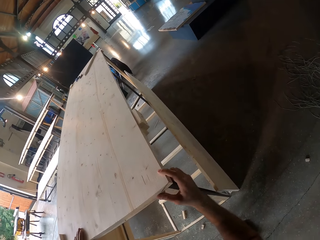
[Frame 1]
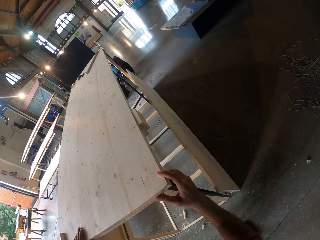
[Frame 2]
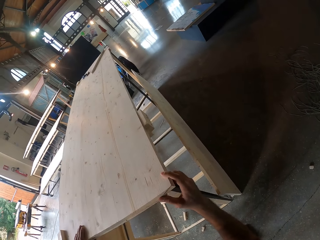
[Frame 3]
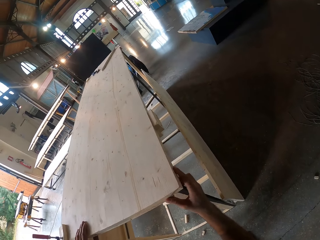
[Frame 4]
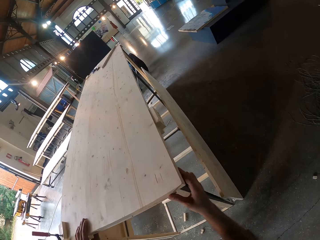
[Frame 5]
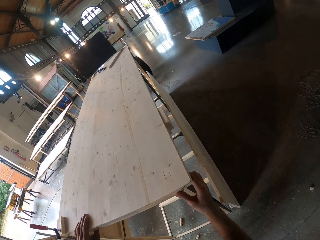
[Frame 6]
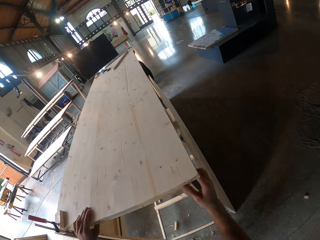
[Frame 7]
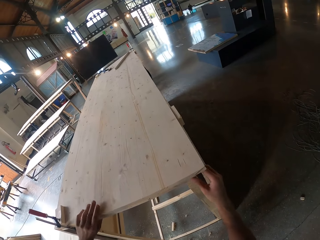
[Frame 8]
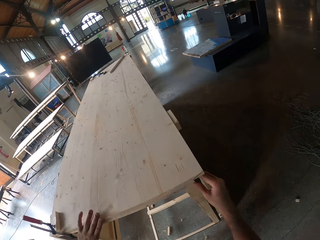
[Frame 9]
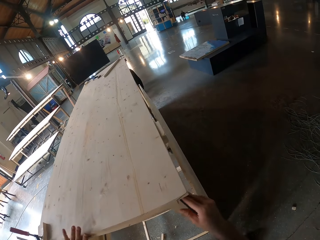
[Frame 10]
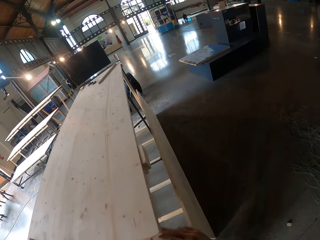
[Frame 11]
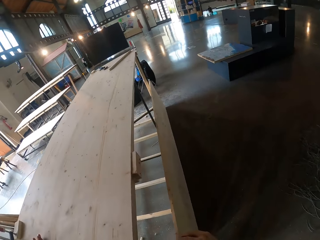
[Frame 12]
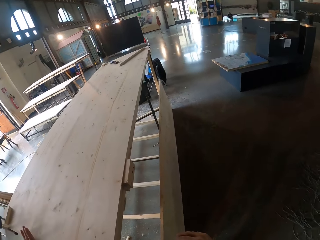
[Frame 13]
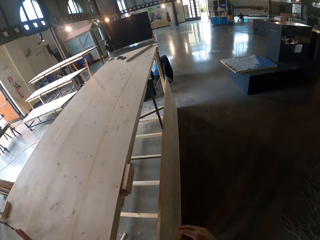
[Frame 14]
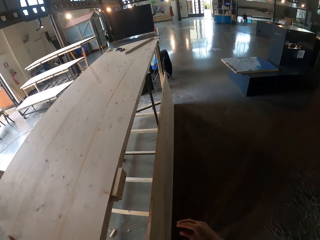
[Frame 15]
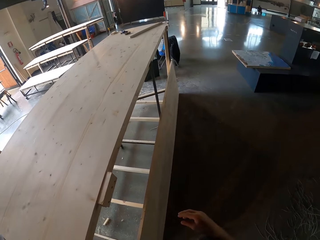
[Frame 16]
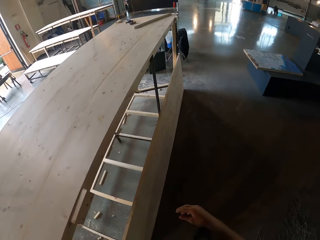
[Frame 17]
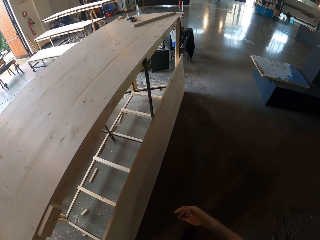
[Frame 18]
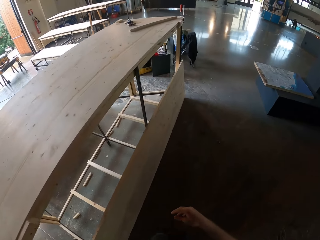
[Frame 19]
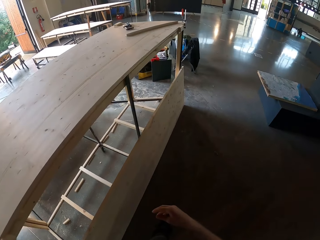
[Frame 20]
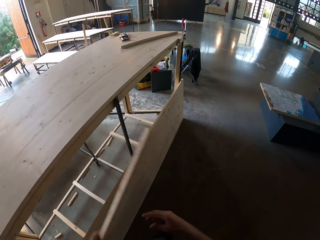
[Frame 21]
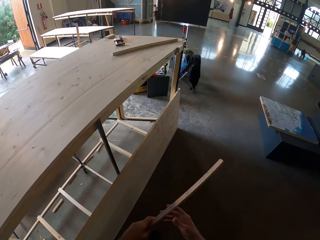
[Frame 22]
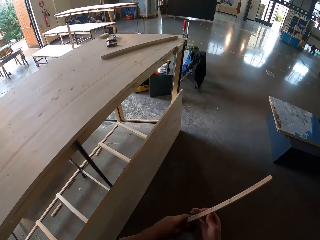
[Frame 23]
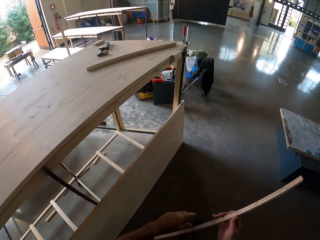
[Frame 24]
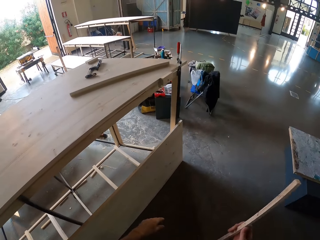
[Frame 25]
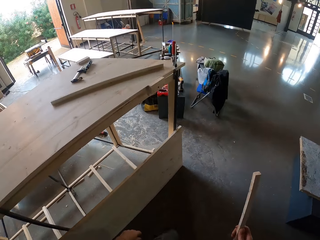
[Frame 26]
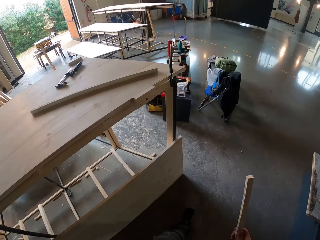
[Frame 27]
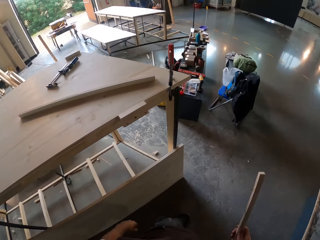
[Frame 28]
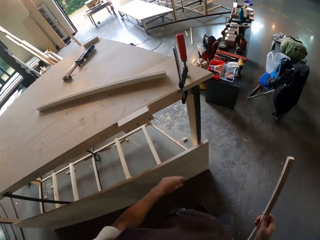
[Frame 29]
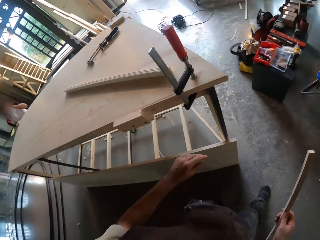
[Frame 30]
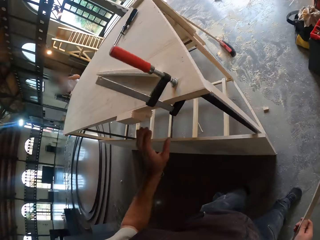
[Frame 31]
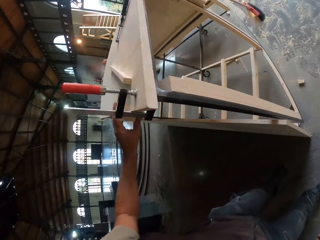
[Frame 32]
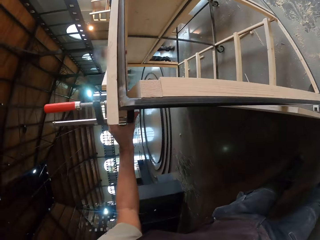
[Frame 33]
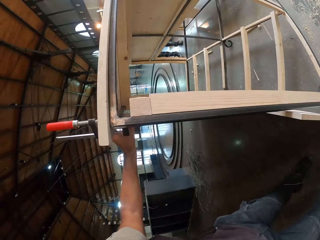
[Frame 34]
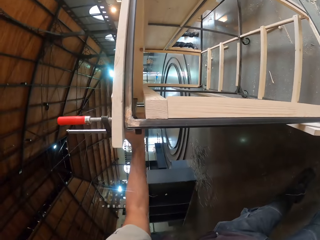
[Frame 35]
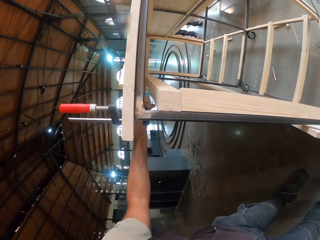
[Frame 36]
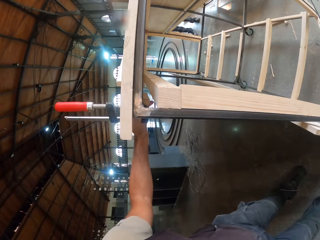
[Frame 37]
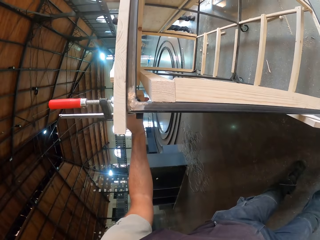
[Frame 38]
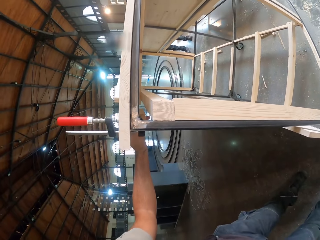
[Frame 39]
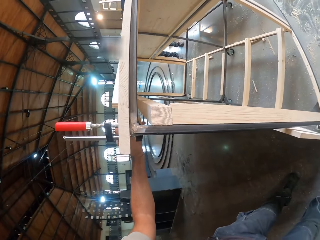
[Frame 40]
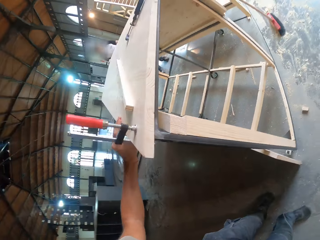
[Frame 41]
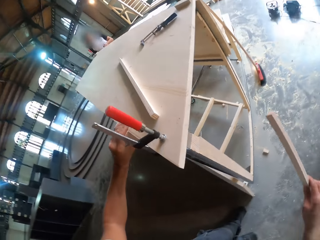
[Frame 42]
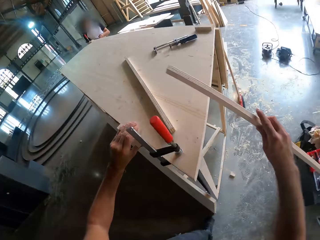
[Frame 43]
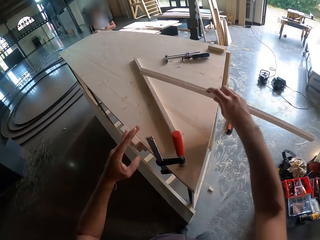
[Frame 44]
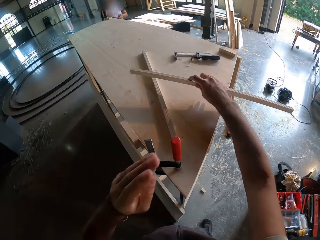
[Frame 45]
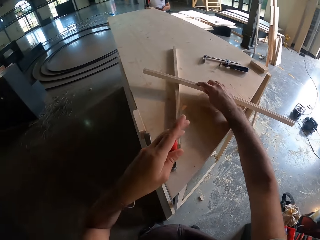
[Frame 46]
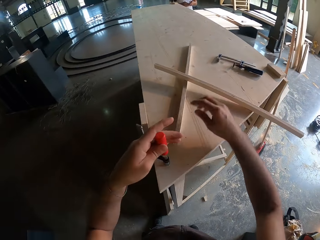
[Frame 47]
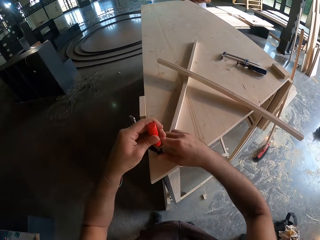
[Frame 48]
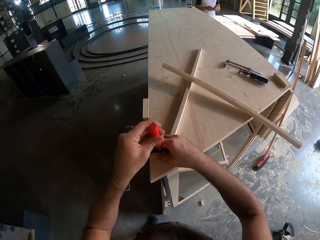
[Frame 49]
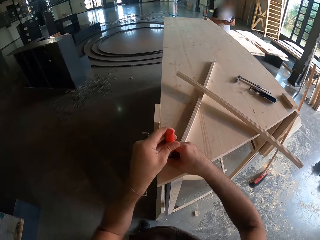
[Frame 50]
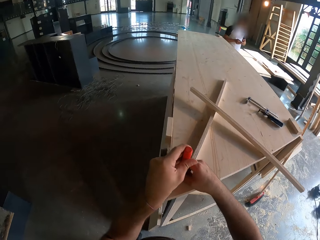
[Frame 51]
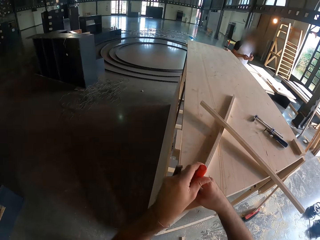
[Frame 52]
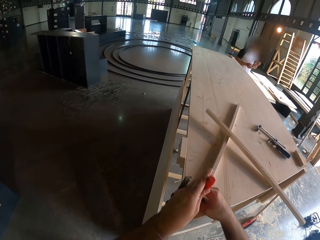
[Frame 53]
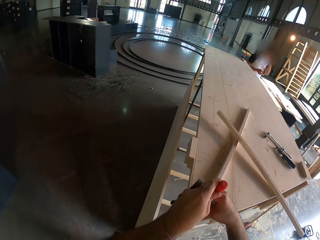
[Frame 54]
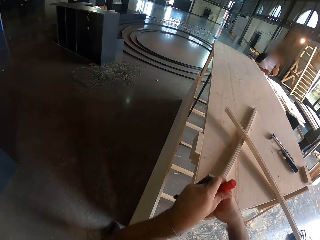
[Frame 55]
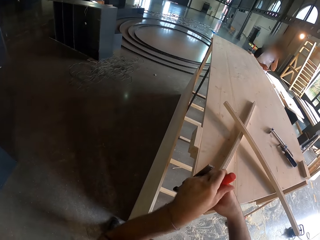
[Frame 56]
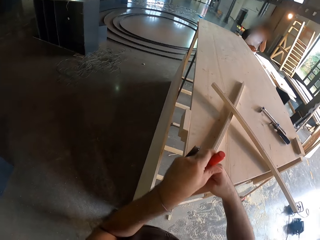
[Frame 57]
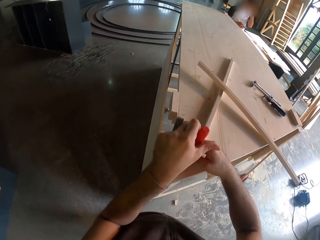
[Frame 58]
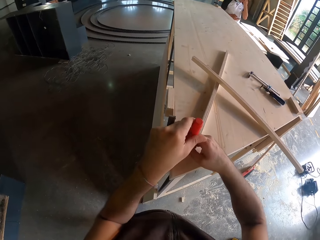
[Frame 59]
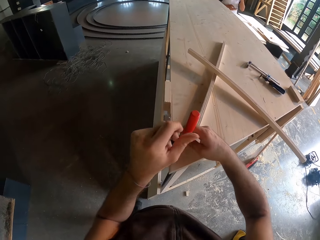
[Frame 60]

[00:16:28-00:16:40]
The camera wearer removes the plank from the side of the wooden structure with his left hand. He passes the plank in his left hand to his right hand. He touches the wooden structure with his left hand. He drops the plank in his right hand on the wooden structure. He loosens the F clamp on the wooden structure with both hands.

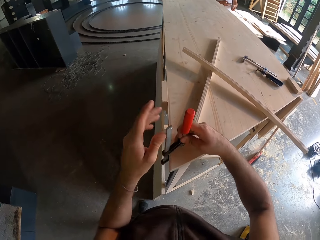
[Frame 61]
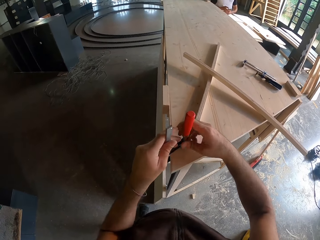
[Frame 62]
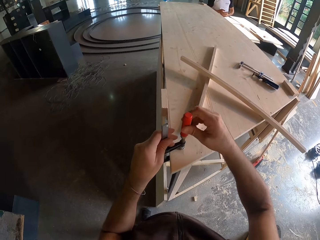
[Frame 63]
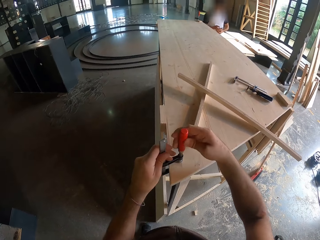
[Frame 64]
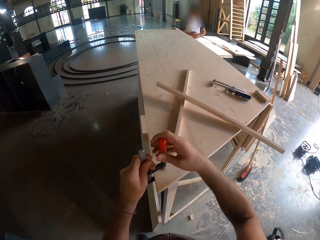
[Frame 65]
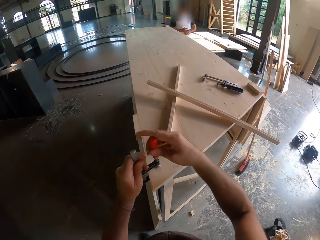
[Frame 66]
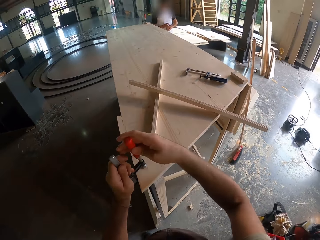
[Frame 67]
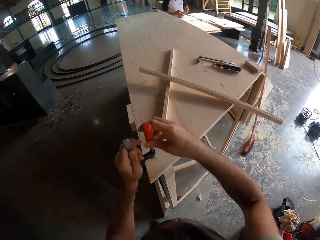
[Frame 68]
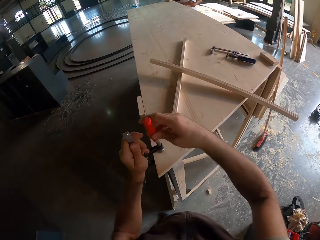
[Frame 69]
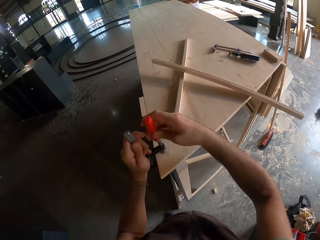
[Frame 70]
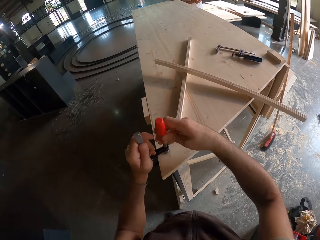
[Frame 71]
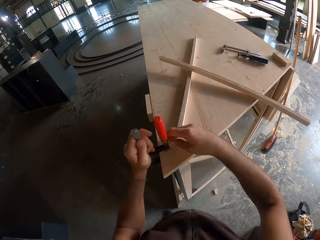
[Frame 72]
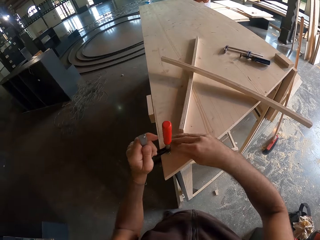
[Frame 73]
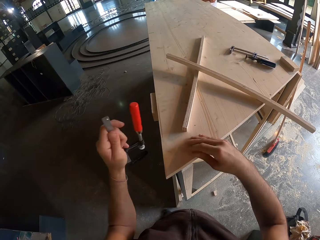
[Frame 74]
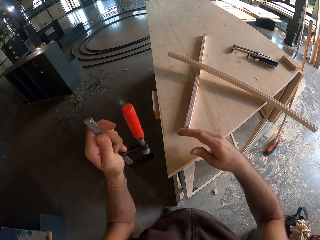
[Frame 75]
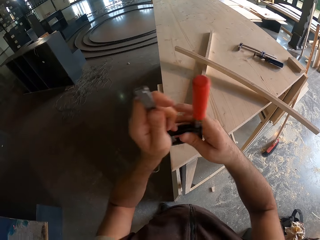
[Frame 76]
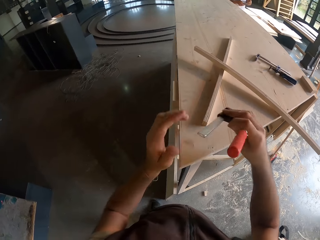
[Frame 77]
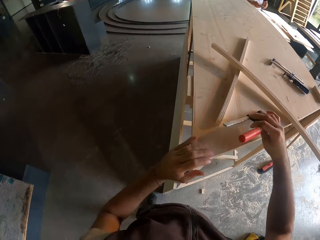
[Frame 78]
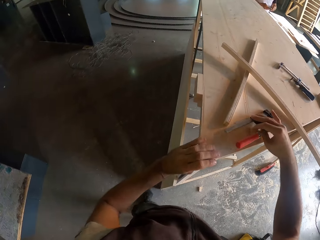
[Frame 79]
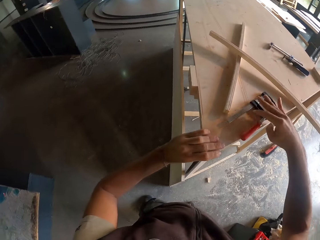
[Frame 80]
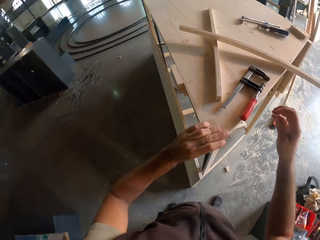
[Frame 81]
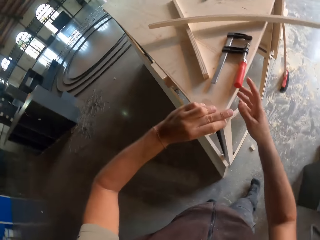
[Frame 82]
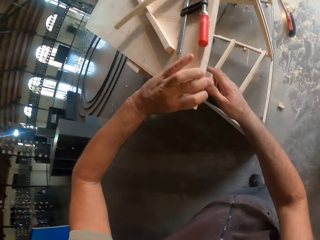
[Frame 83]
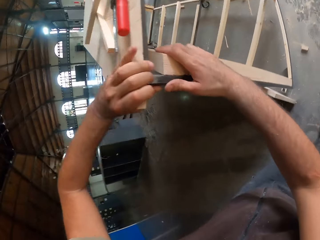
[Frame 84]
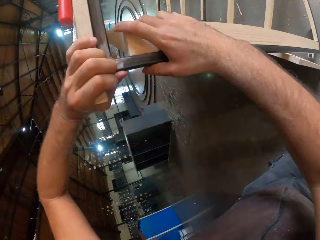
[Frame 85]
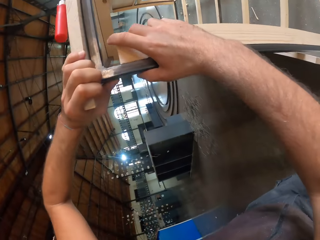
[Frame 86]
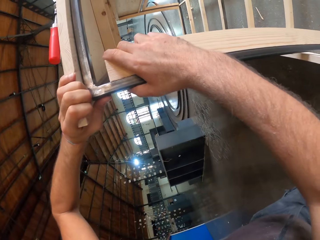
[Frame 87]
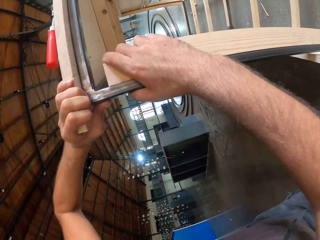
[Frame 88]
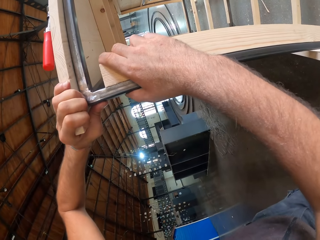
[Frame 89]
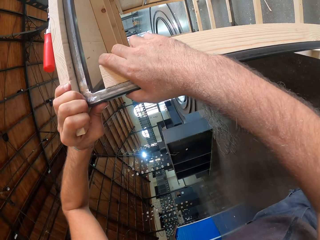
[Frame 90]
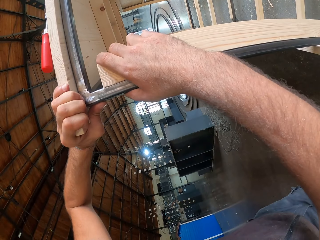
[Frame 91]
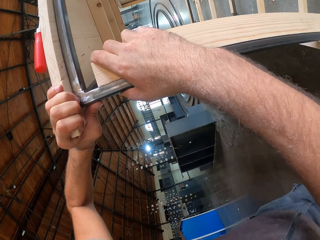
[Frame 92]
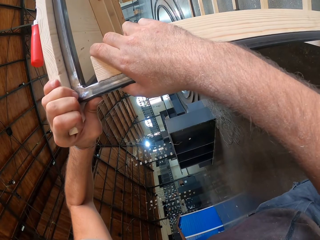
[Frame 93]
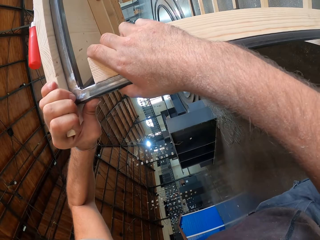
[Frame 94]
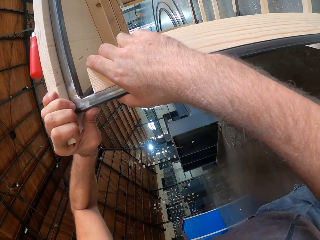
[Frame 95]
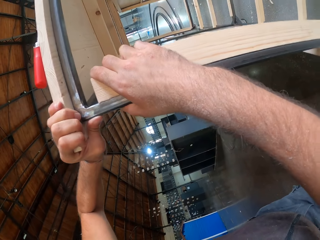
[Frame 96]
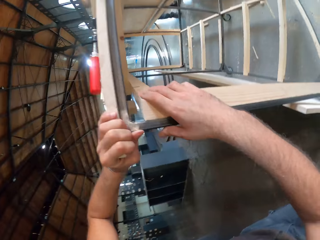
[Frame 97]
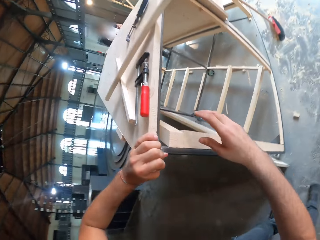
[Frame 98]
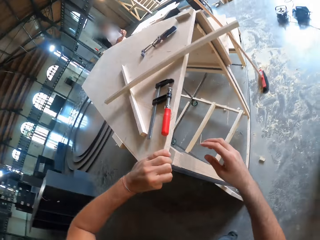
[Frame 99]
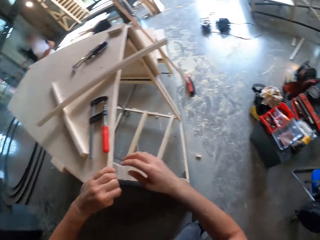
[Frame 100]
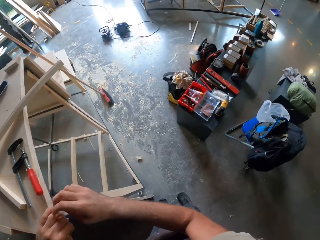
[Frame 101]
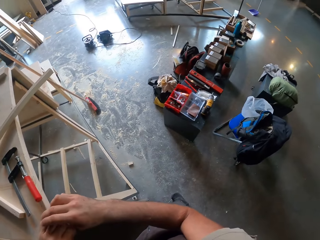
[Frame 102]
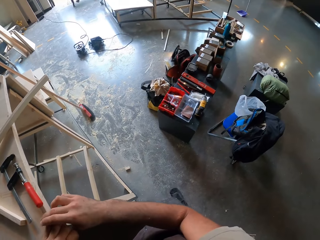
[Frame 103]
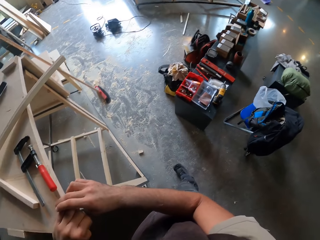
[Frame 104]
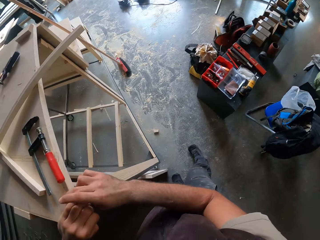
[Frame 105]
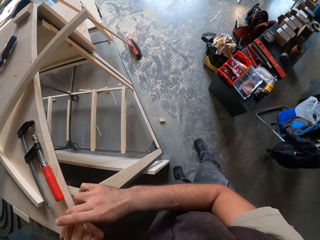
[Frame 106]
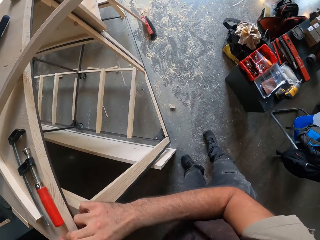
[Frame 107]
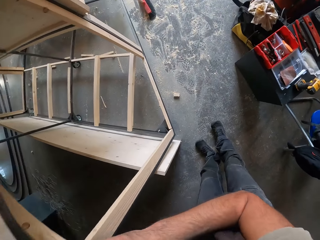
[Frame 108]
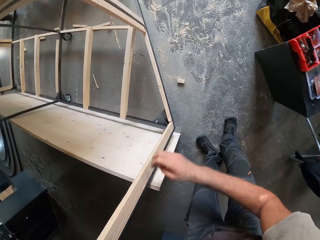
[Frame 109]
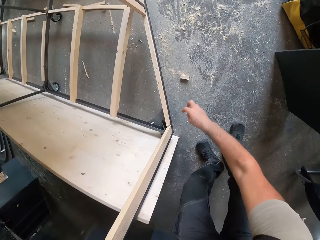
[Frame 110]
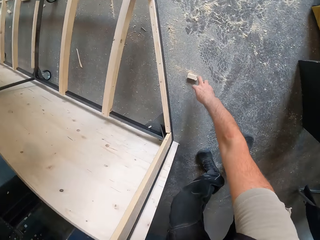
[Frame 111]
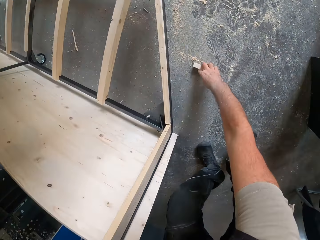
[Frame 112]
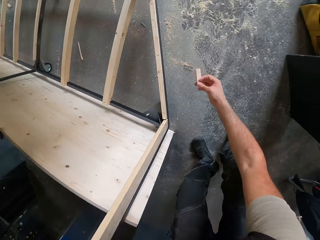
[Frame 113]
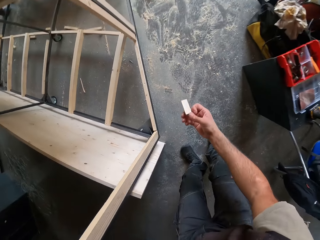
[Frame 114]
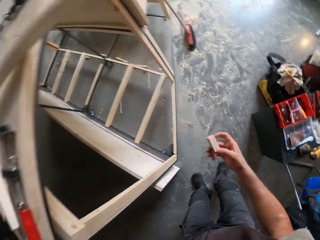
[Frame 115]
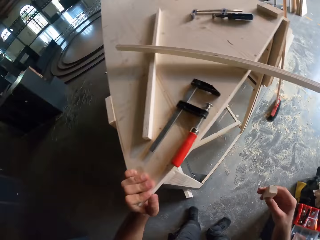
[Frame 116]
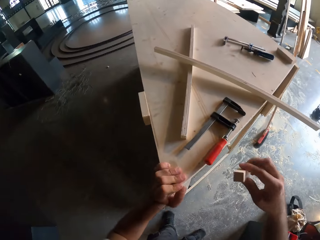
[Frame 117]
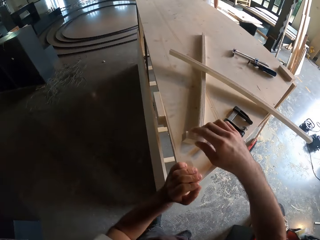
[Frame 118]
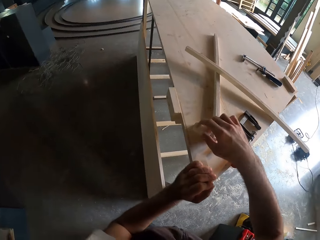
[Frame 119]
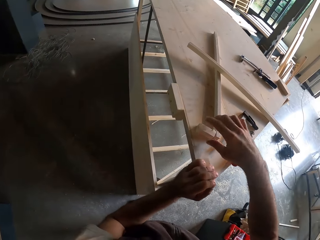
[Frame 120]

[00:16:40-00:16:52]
The camera wearer removes something. He passes the F clamp in his left hand to his right hand. He places the F clamp in his right hand on the wooden structure. He drops the F clamp in his right hand on the wooden structure. He adjusts the wooden structure with both hands. He inspects the wood structure. He picks up a chunk of plank on the floor with his right hand. He places the chunk of plank in his right hand on the wooden structure.
